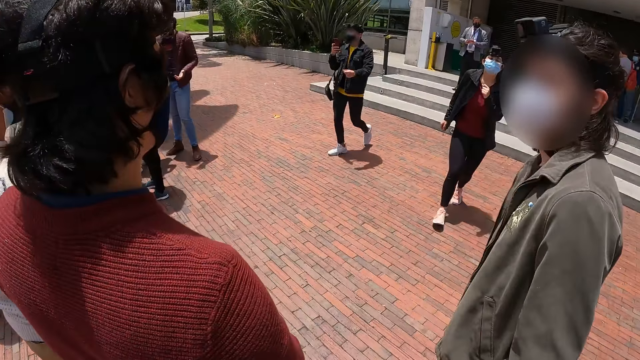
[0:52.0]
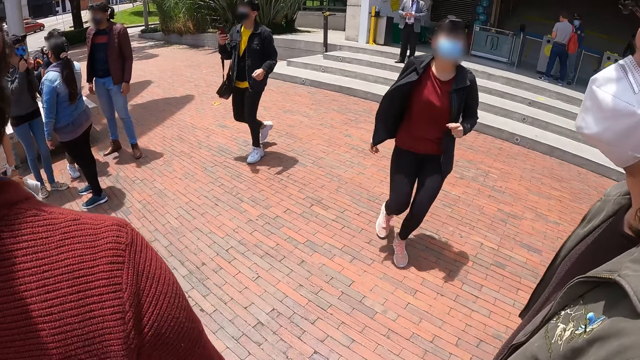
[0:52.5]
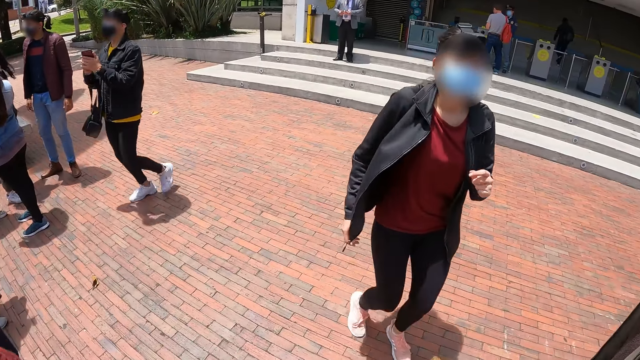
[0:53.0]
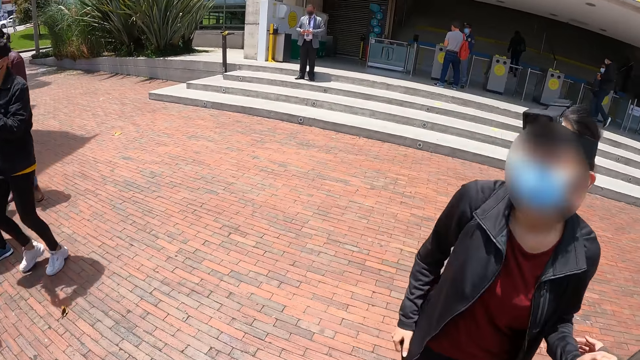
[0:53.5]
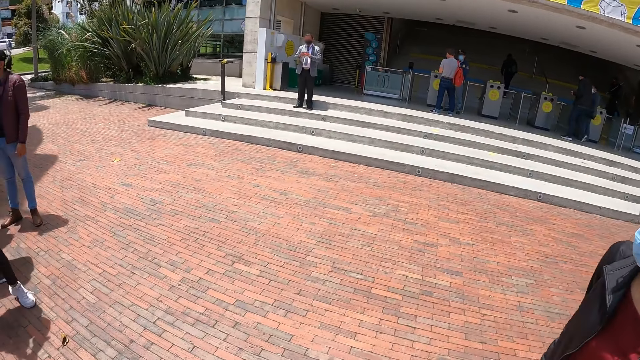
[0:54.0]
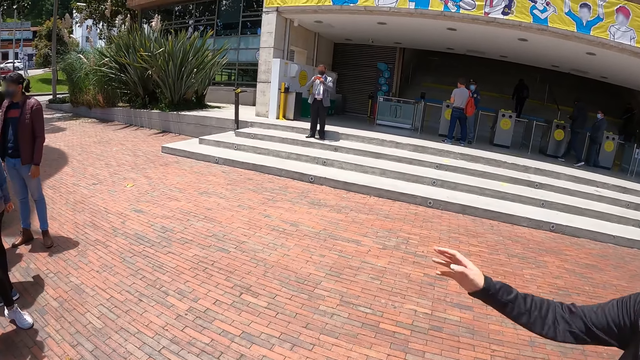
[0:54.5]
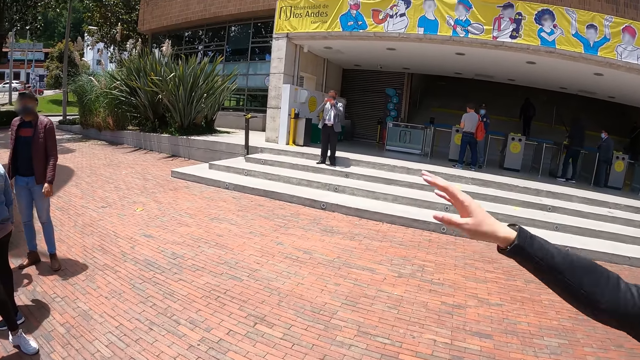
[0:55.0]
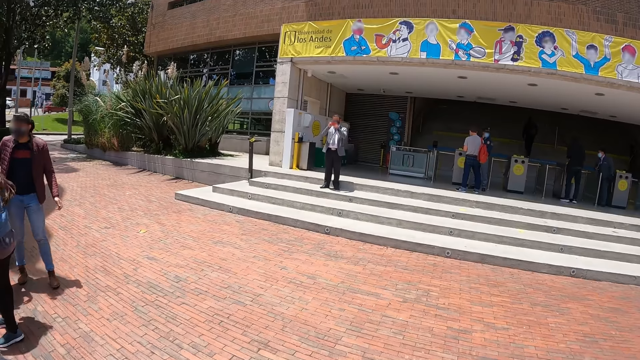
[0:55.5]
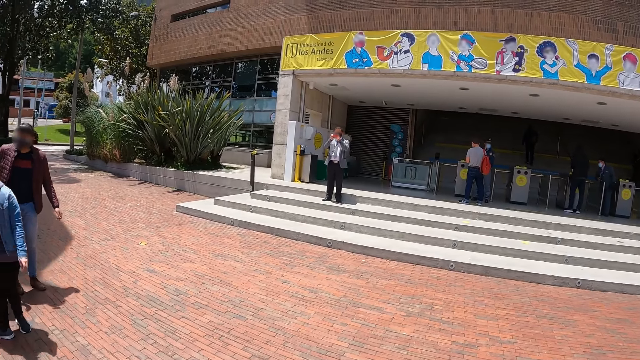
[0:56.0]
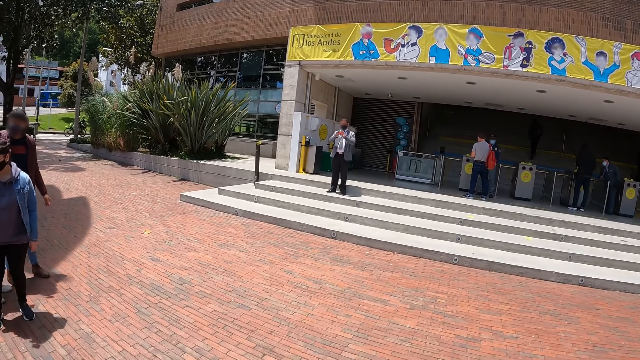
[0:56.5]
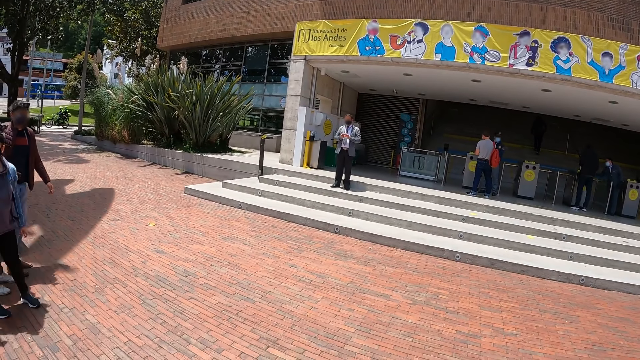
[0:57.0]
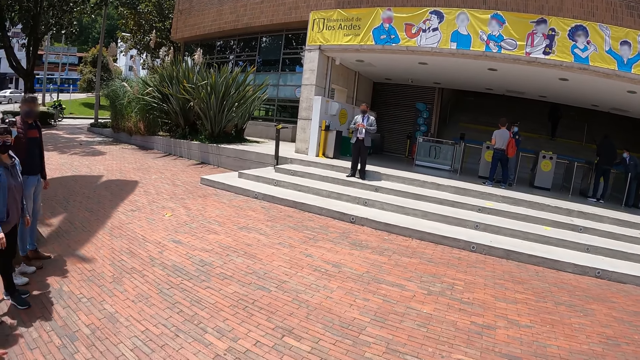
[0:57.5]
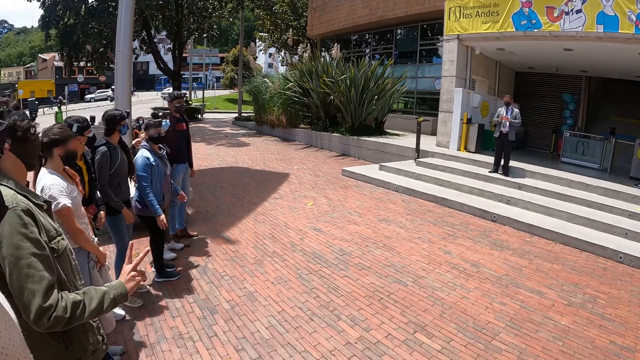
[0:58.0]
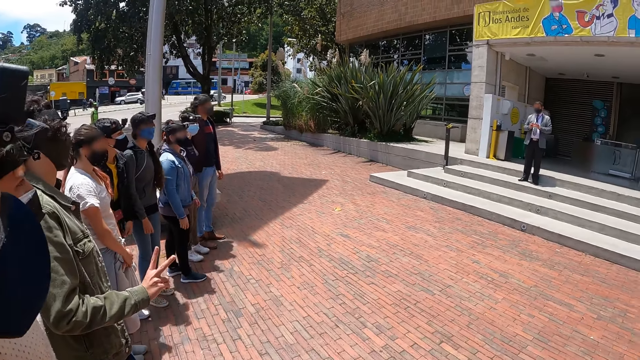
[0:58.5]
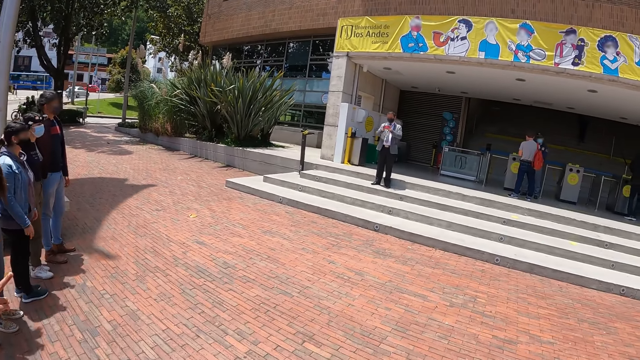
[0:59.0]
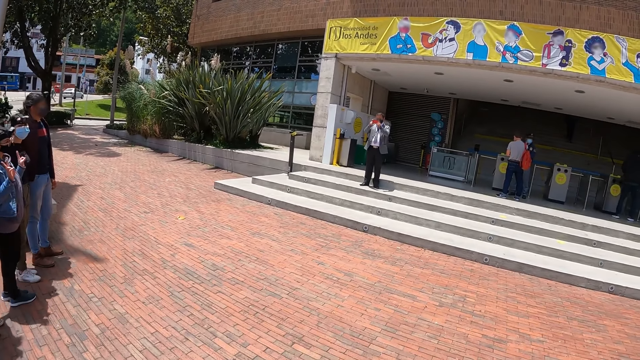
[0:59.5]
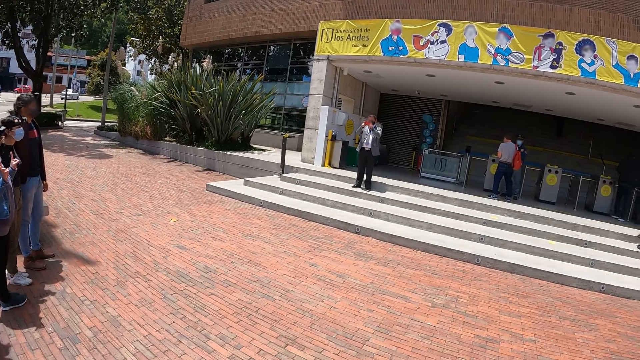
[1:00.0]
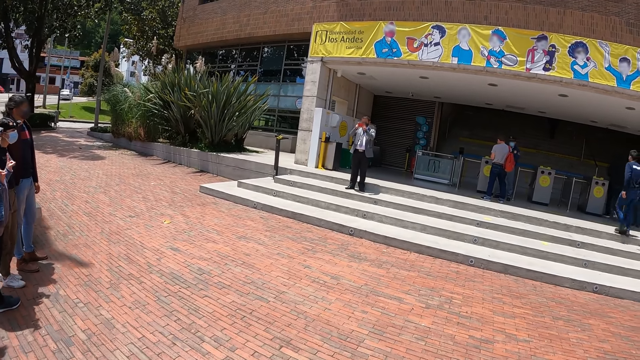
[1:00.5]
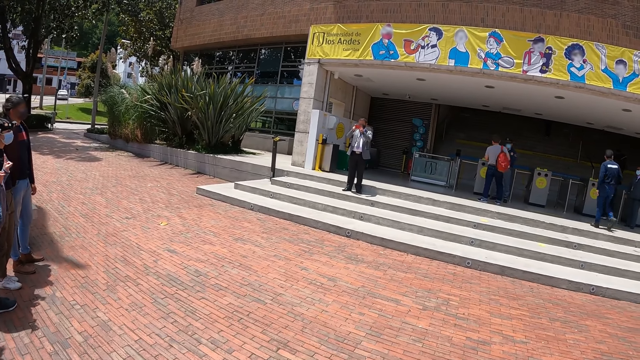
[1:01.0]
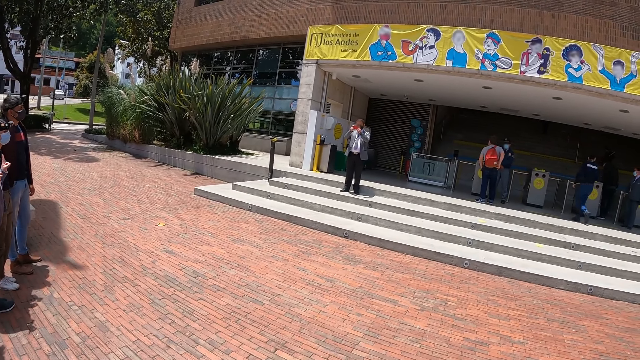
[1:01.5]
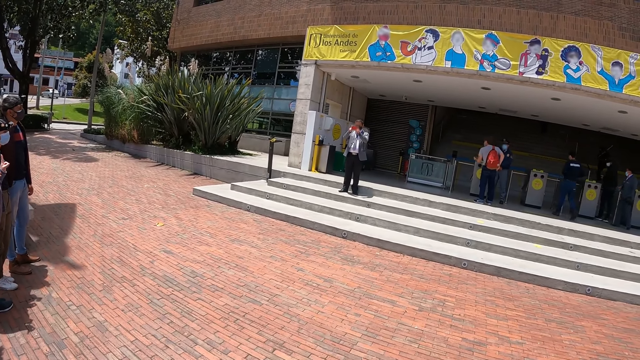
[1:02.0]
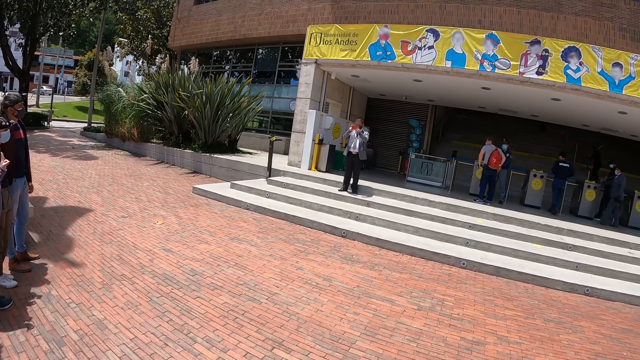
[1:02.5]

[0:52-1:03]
A woman runs around. The woman waves the right hand. A man holds the camera with both hands. The man takes a photo with the camera.

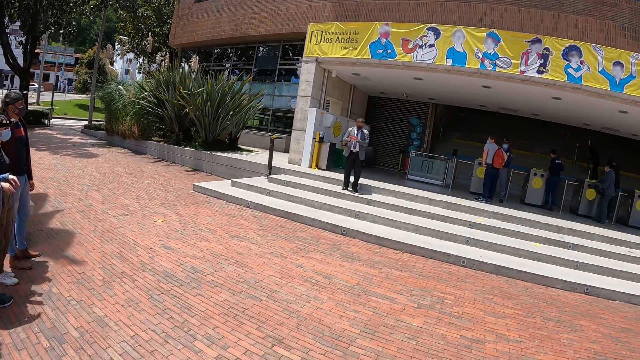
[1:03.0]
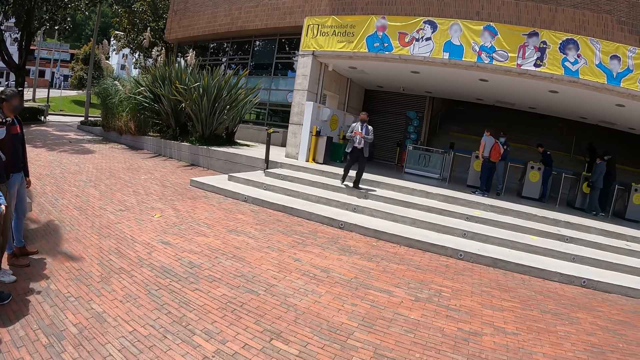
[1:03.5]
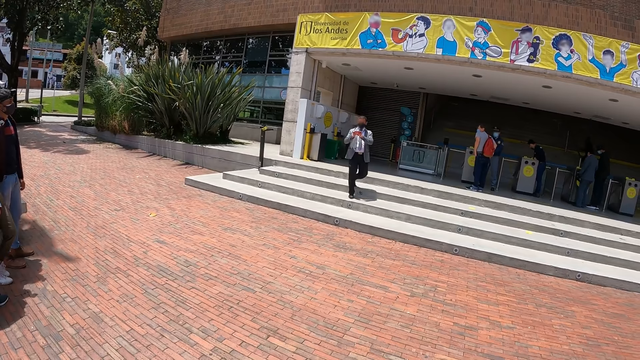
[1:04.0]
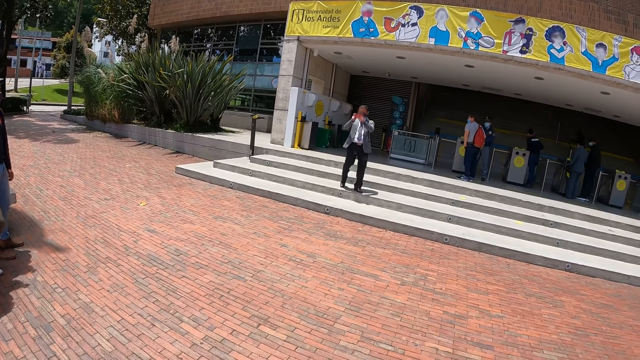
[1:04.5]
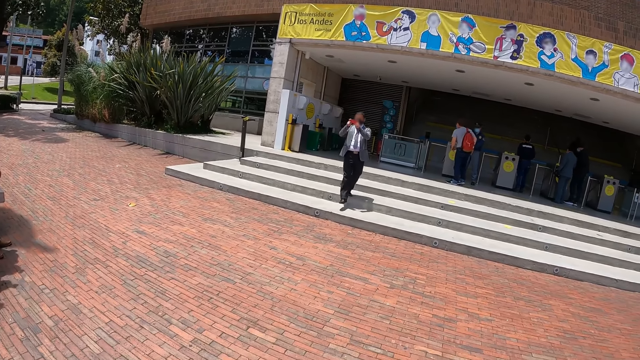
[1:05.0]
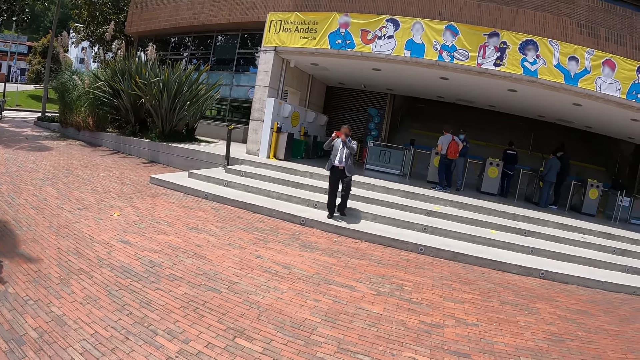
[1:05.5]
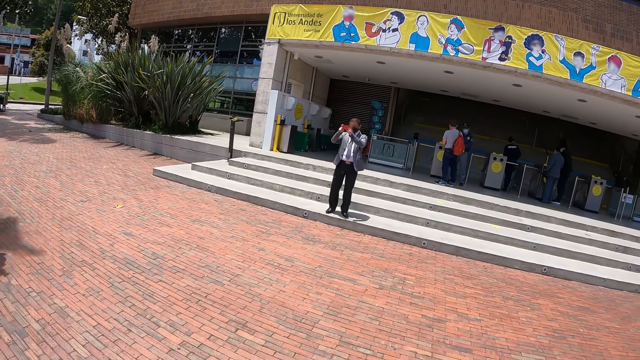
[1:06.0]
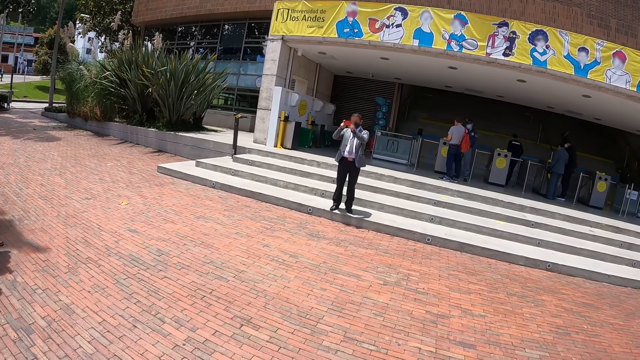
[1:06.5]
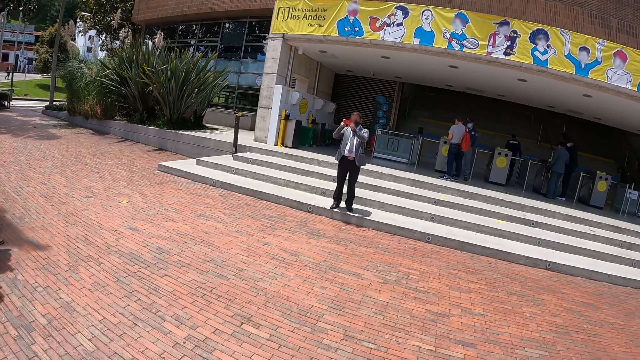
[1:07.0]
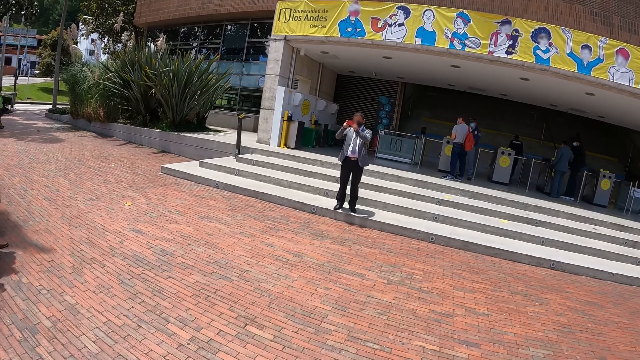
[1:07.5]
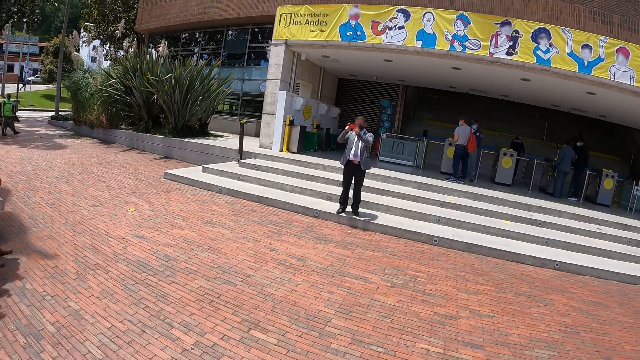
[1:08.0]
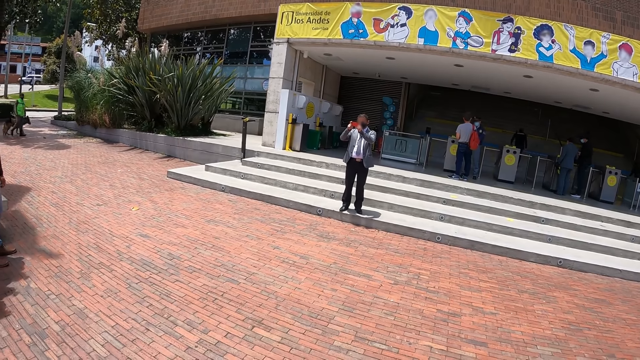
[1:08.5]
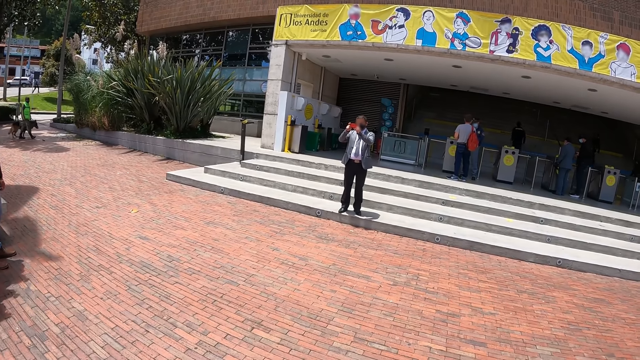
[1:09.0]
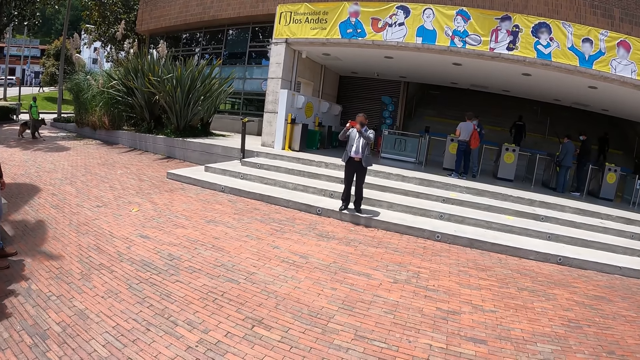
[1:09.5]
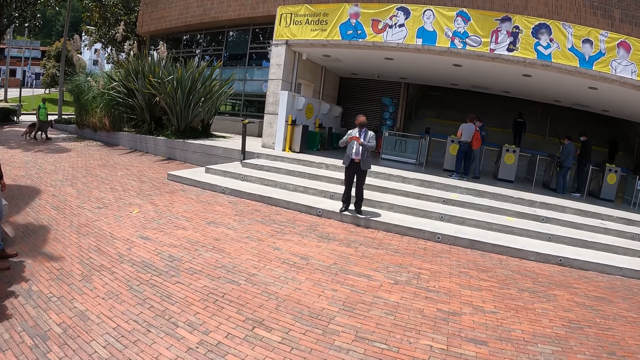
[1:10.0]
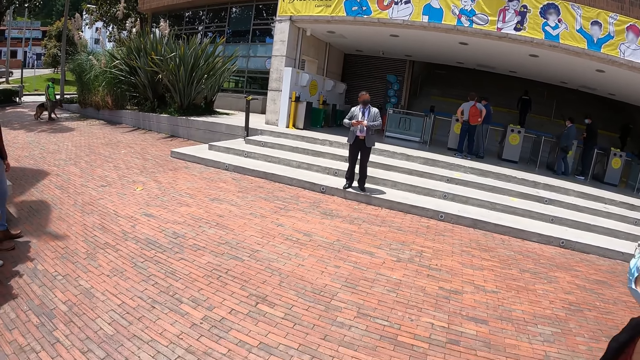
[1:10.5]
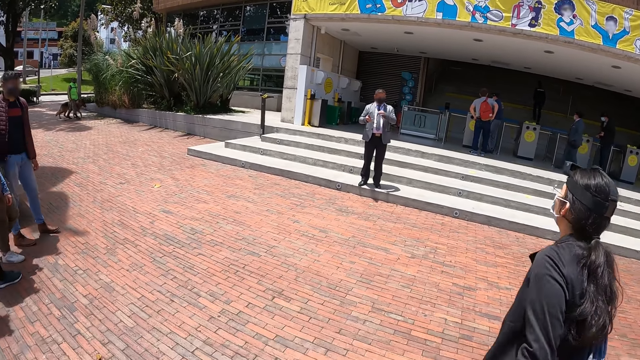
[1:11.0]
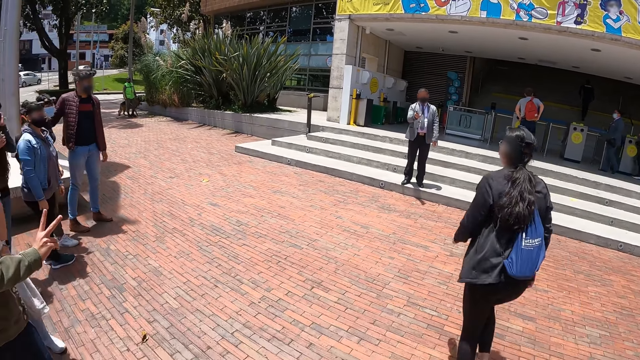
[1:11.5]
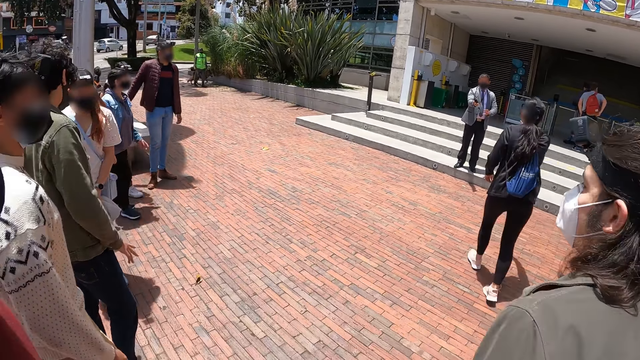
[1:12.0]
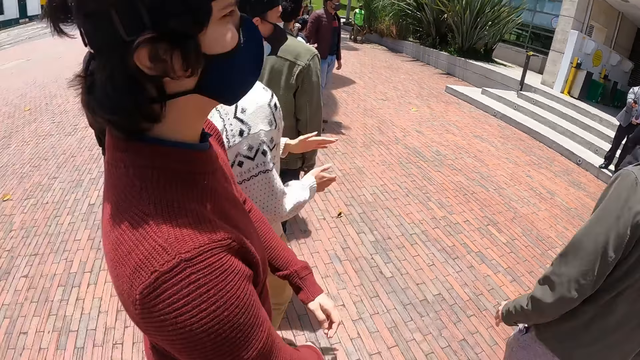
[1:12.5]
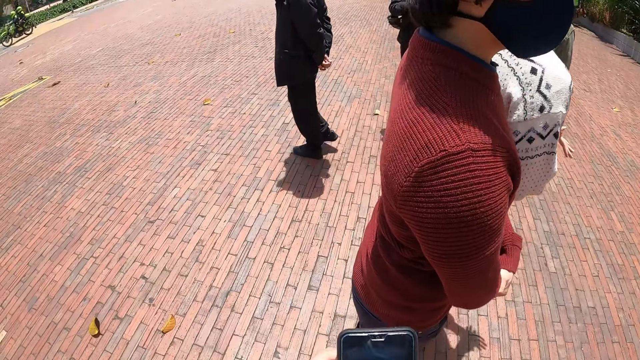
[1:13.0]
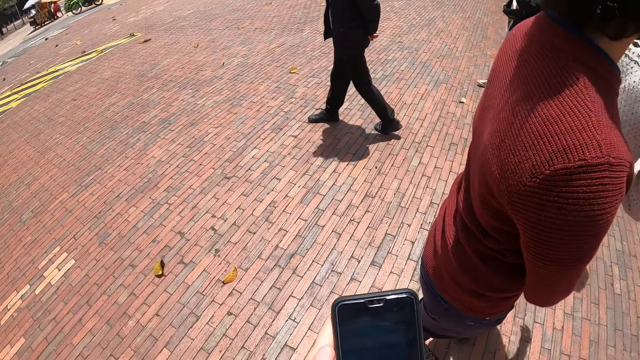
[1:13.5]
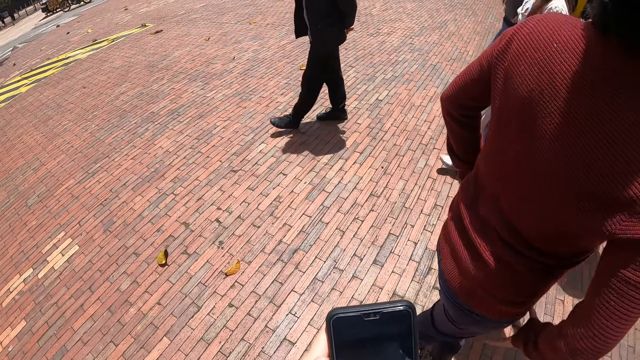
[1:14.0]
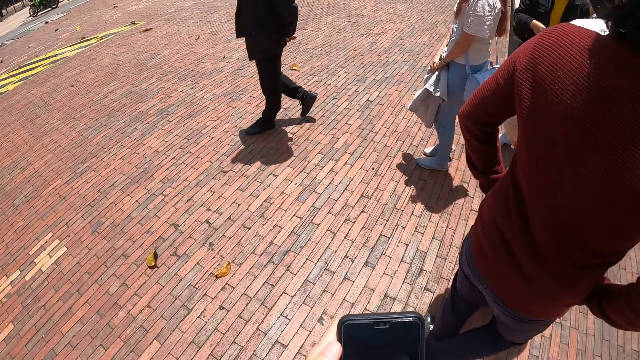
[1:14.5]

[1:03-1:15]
A man moves forward. The man takes a photo with a camera. The man holds the camera with both hands. A woman walks towards the man. The camera wearer uses a smart phone. They turn around.
